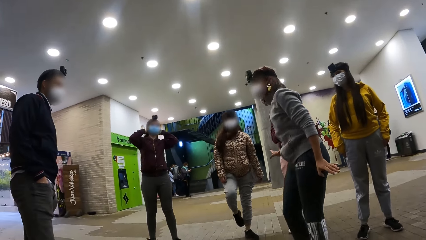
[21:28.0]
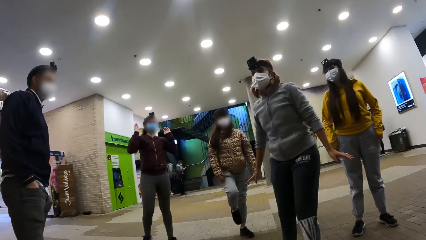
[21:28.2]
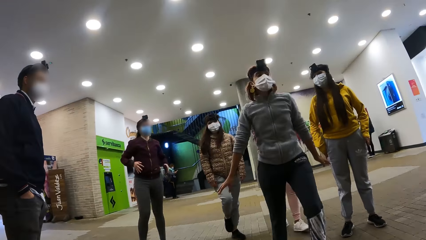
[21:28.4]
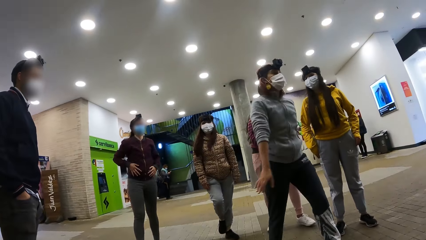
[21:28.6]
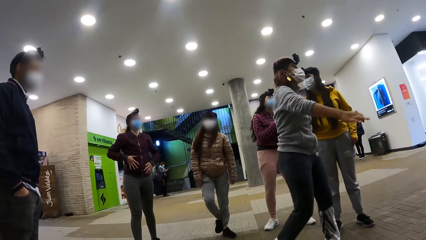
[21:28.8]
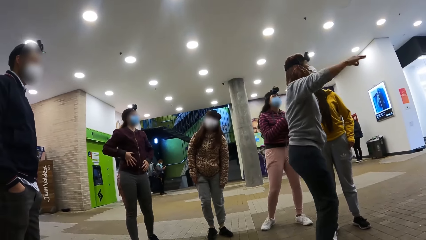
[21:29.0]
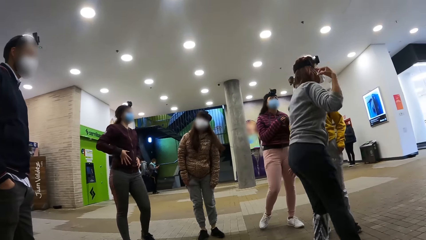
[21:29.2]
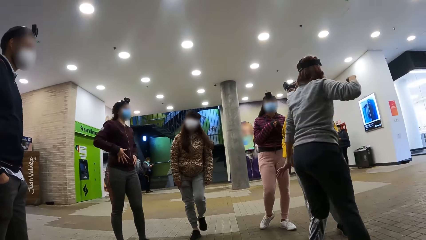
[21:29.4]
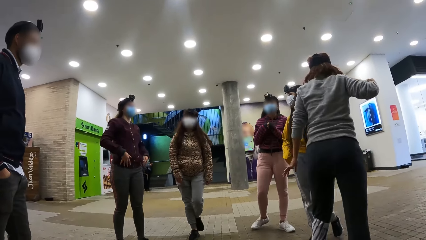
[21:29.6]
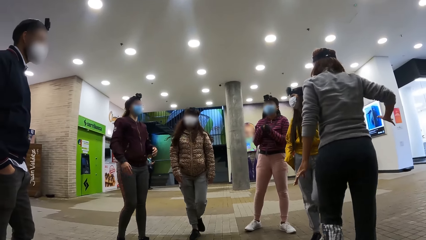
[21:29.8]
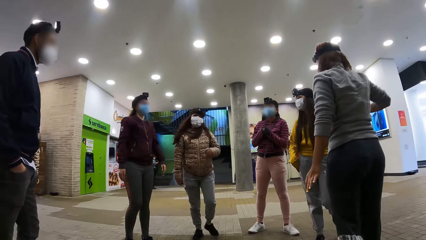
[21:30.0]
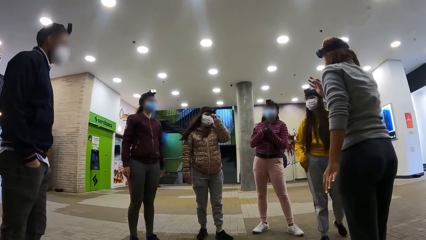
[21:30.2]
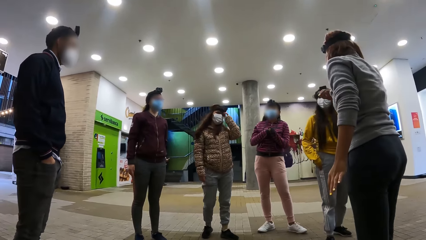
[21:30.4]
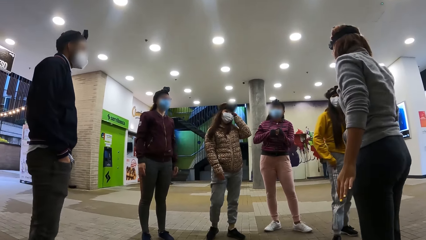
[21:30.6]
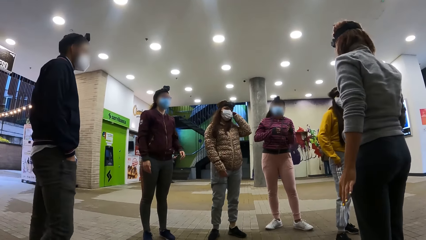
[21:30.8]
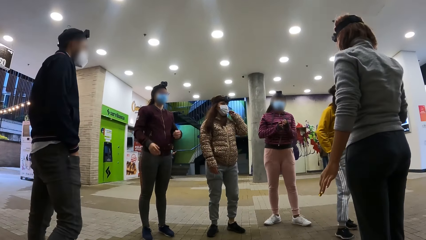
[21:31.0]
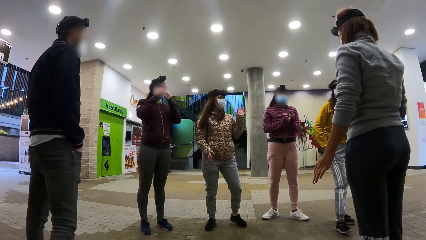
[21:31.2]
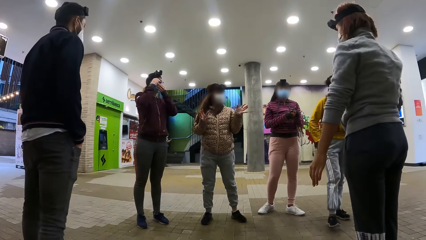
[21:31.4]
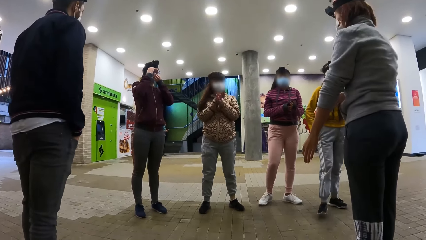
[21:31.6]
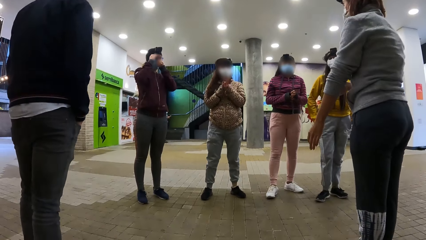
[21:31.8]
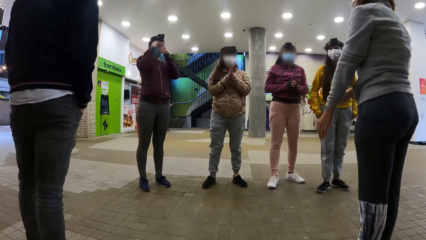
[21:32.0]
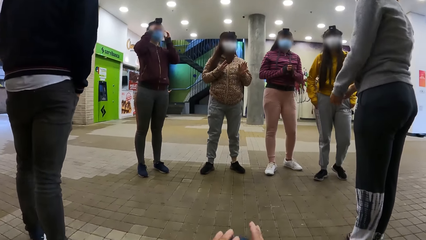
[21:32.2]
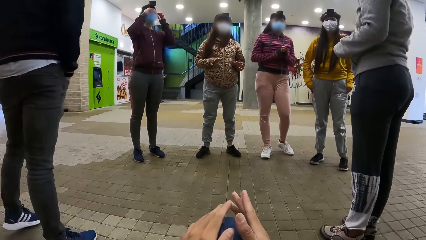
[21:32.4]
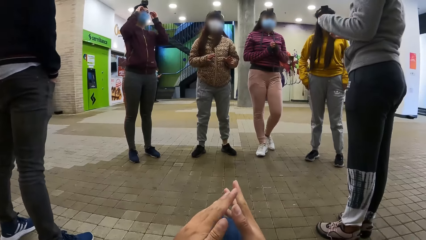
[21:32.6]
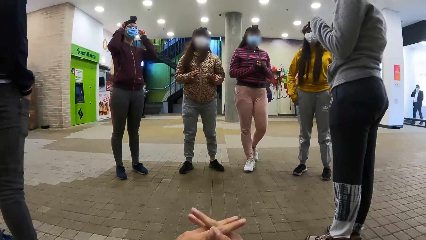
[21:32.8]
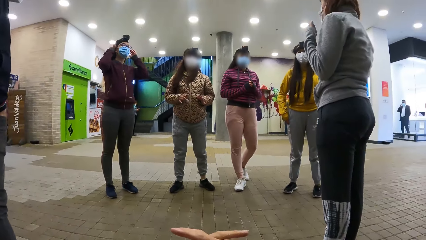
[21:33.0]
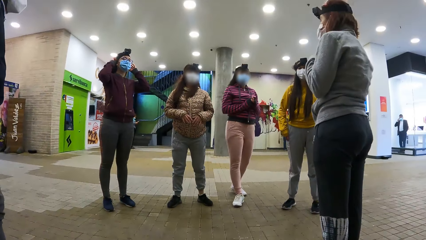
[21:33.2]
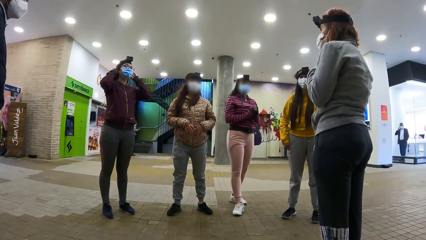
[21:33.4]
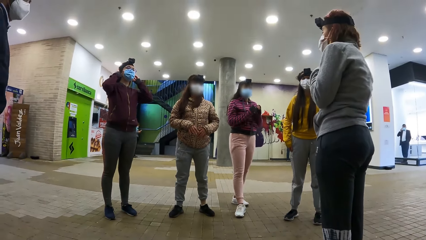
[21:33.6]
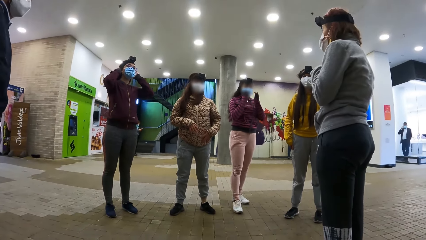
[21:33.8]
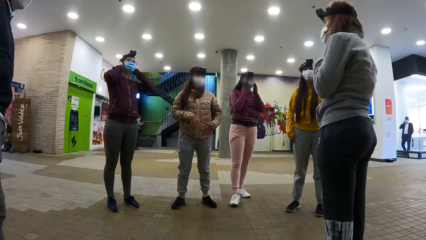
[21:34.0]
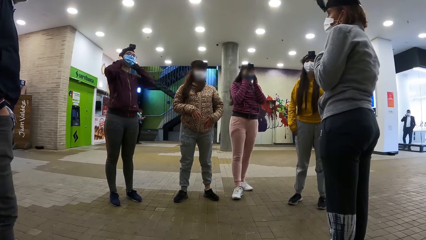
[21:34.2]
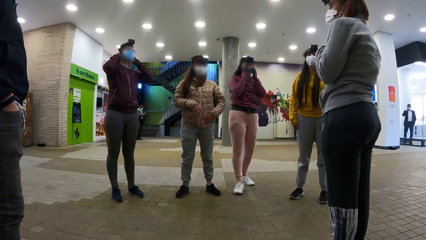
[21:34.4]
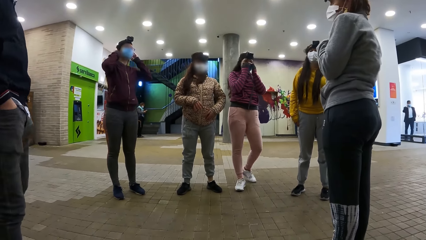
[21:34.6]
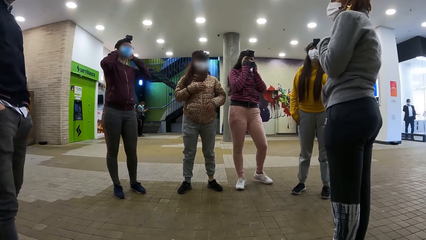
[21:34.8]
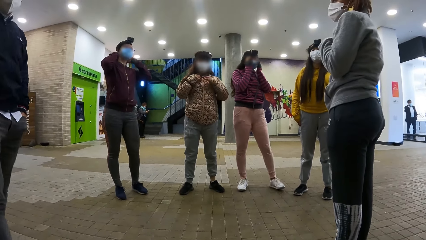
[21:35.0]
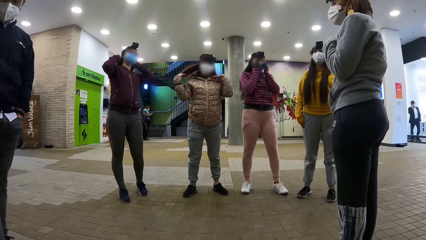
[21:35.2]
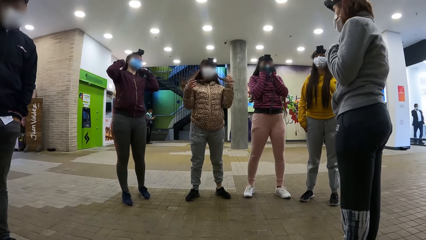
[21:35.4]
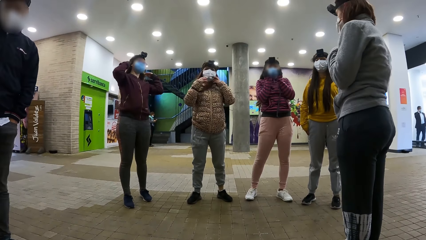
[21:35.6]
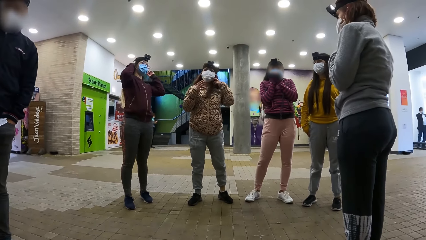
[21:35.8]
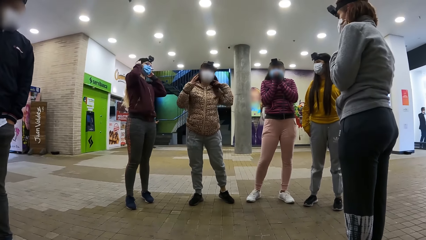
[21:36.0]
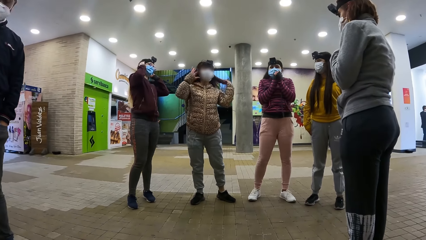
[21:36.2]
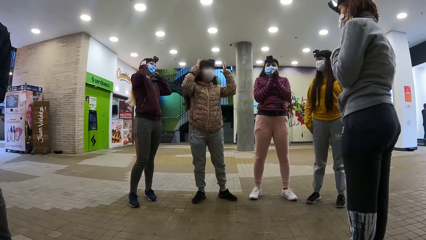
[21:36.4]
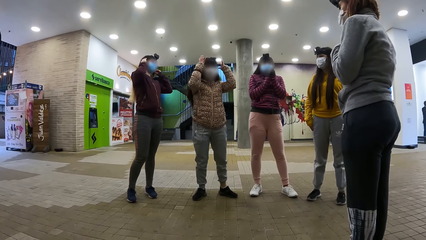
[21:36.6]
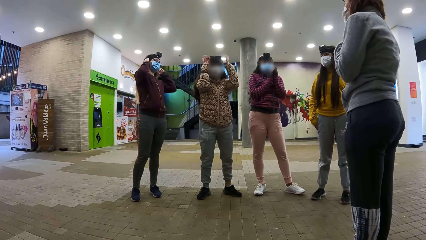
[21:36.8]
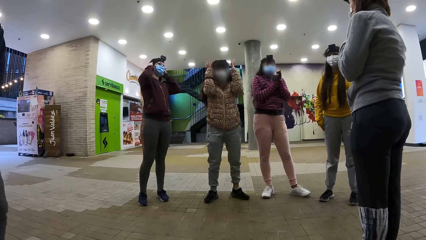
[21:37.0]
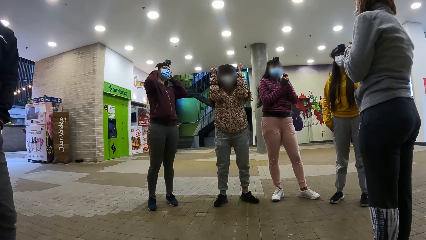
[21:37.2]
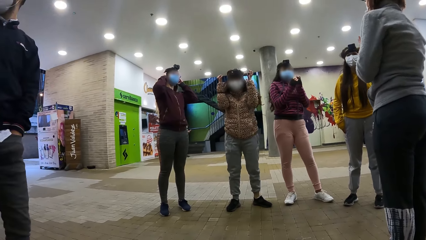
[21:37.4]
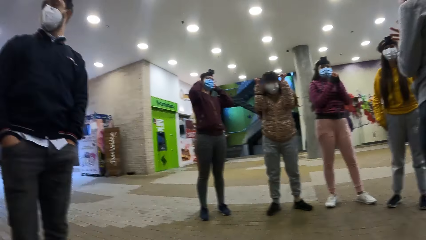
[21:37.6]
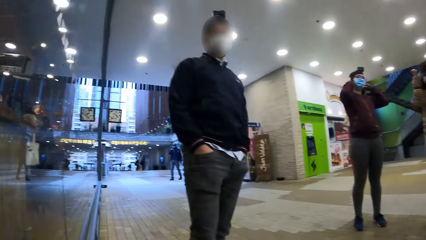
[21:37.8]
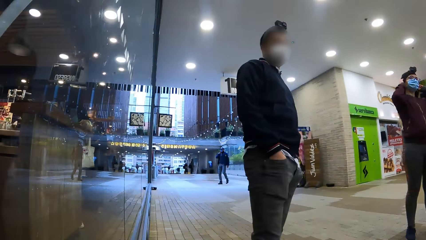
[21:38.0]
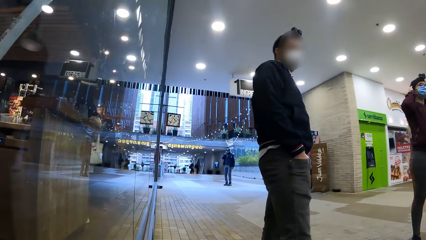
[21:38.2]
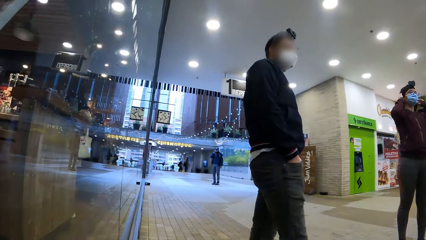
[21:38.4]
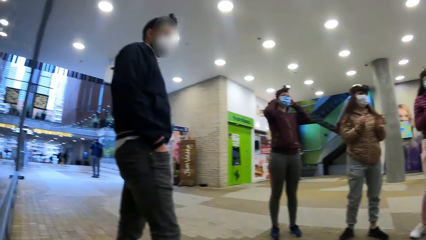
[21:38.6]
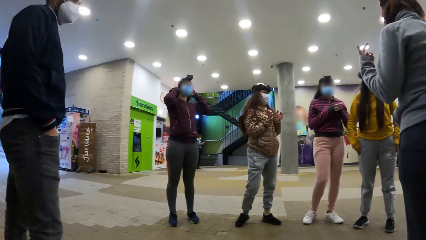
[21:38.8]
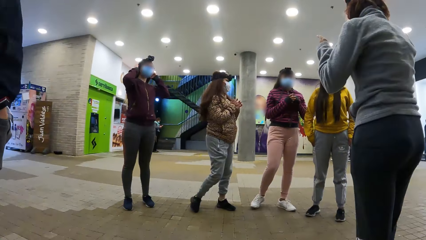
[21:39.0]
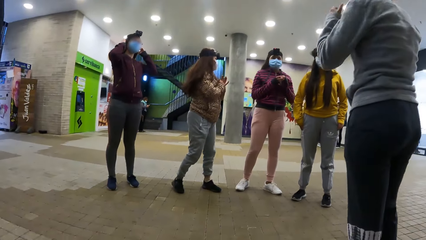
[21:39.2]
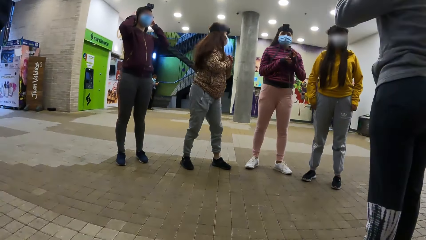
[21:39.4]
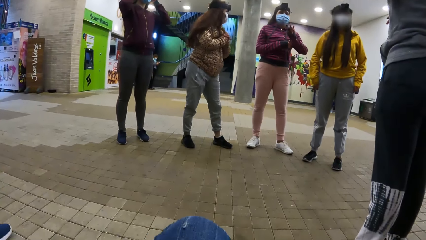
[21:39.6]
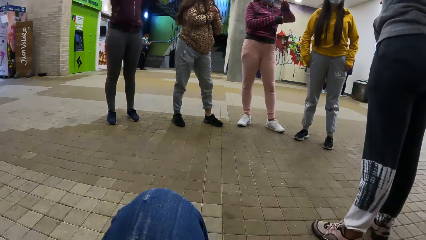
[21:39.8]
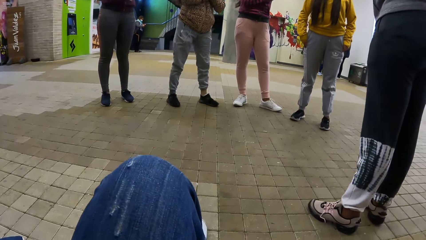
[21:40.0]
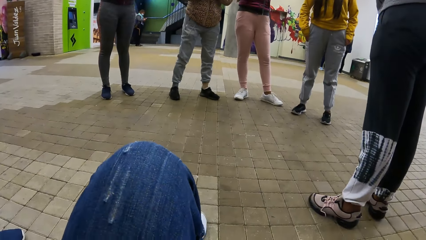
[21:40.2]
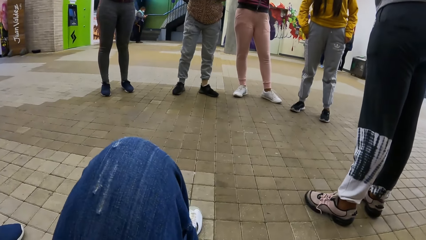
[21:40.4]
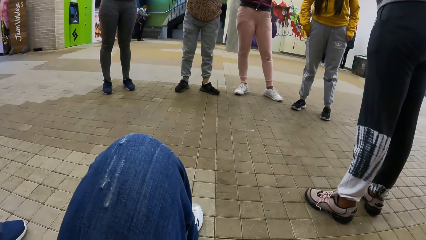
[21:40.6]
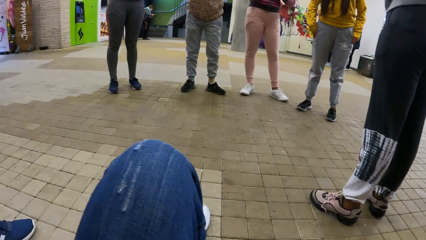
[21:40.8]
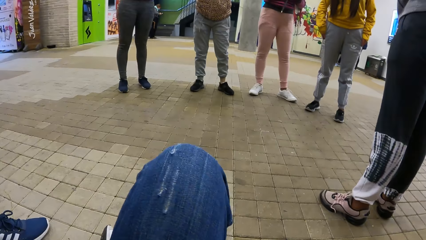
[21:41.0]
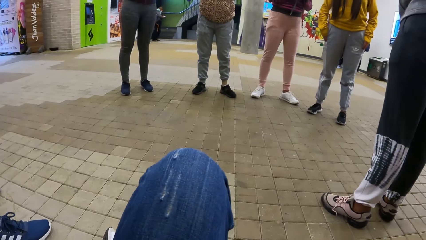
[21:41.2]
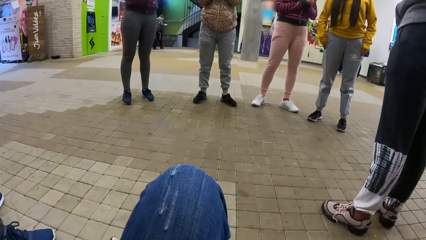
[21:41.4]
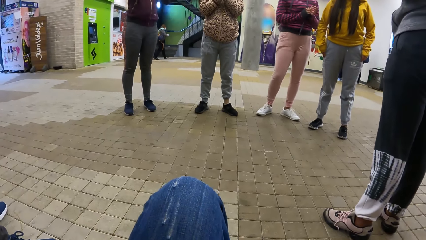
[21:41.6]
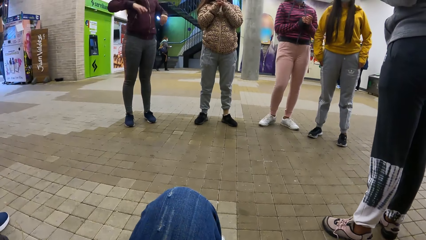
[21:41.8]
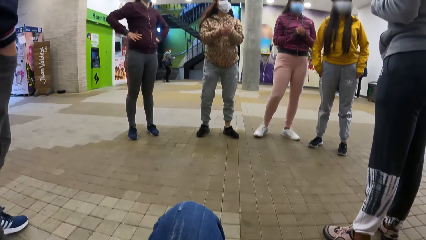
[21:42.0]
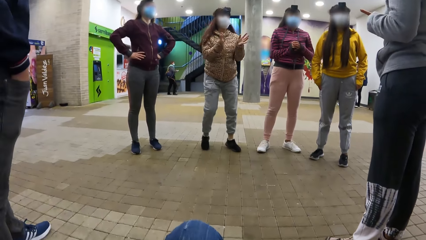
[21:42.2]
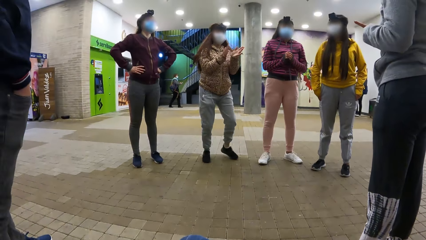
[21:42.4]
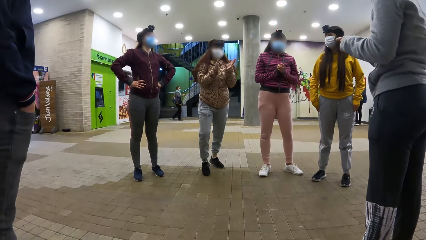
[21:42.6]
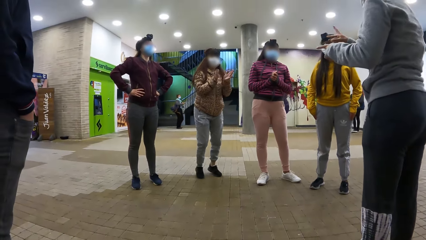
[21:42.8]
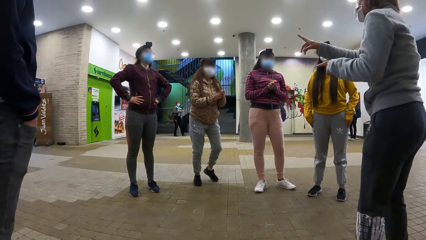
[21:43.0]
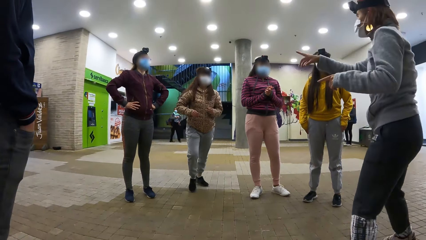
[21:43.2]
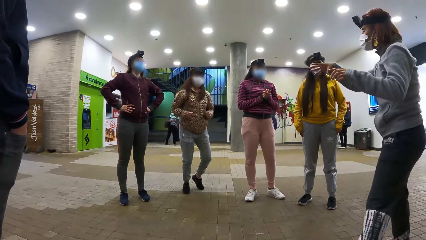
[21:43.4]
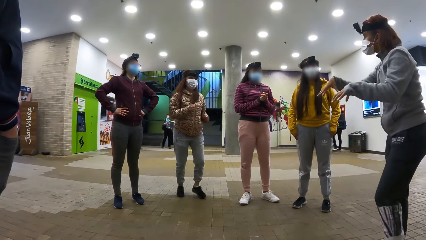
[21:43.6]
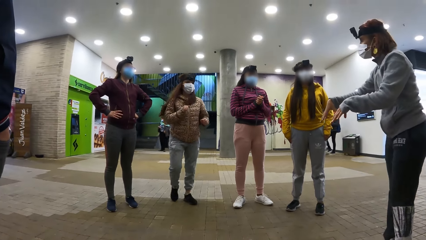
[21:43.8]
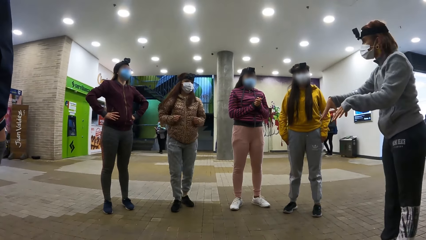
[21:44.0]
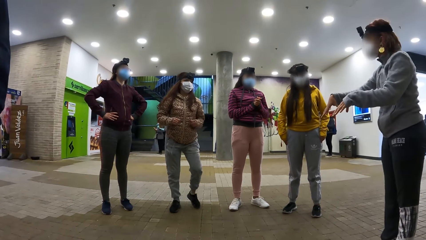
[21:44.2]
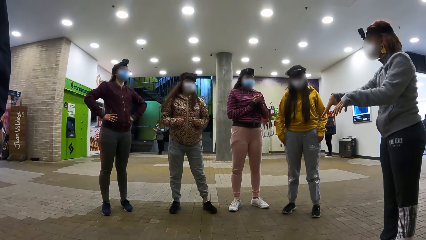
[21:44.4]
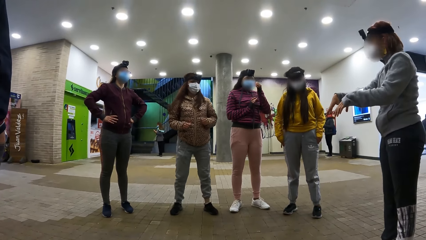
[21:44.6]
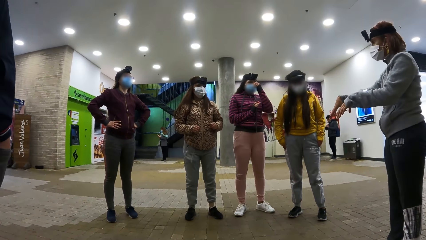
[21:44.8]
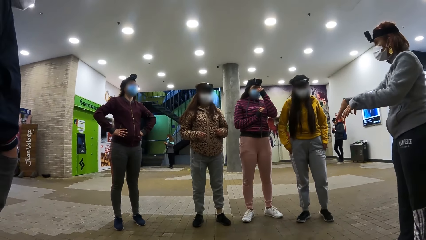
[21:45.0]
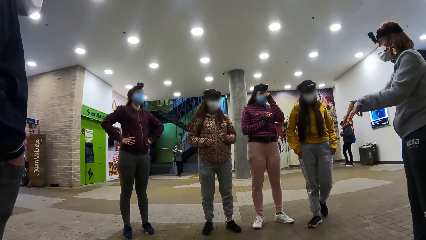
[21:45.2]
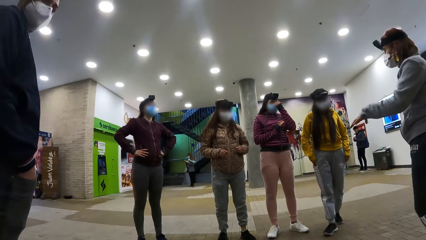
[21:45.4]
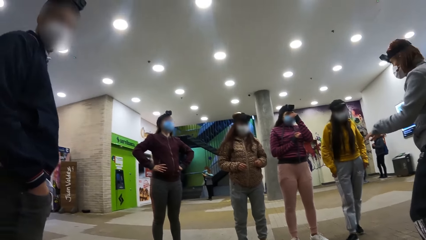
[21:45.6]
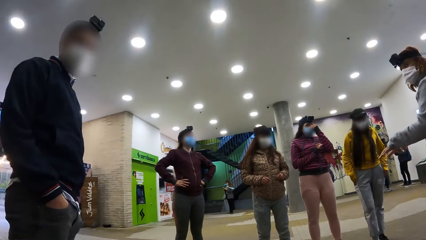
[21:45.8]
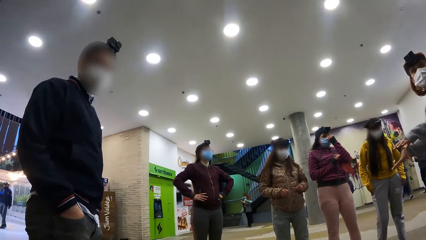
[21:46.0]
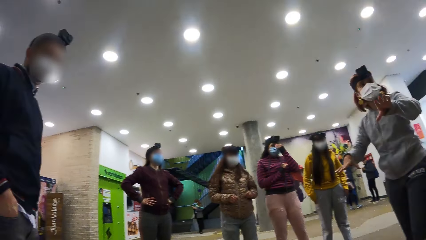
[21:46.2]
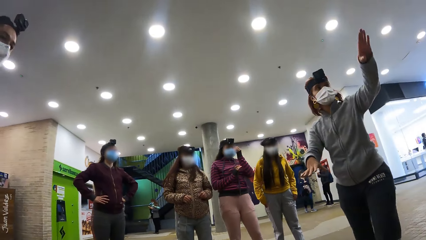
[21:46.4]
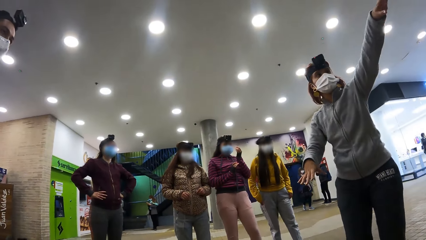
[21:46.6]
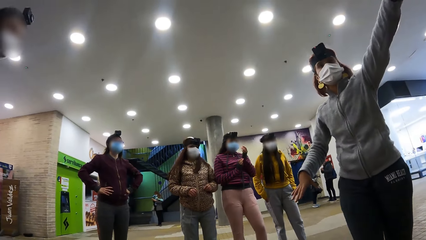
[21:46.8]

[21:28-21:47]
The camera wearer holds hands together and records video. They look around. They move the left leg. They record video.
